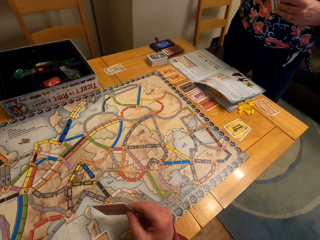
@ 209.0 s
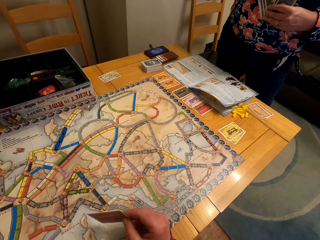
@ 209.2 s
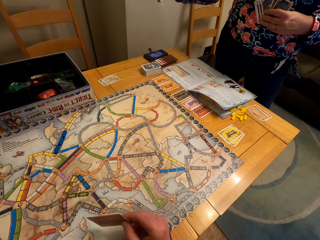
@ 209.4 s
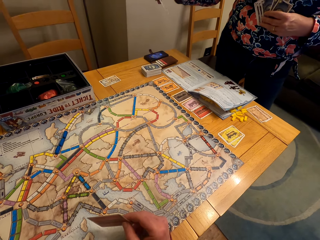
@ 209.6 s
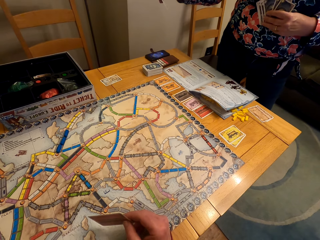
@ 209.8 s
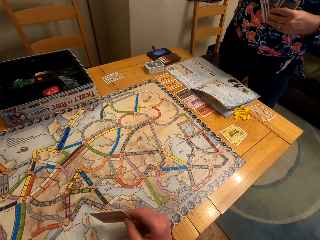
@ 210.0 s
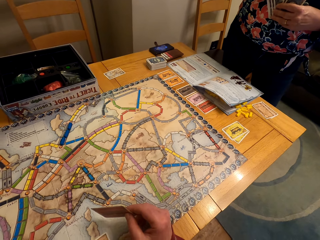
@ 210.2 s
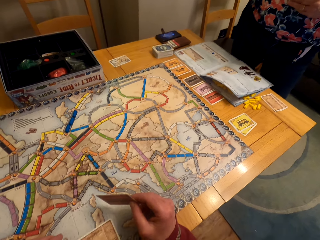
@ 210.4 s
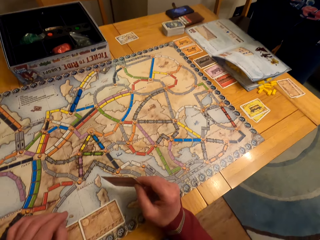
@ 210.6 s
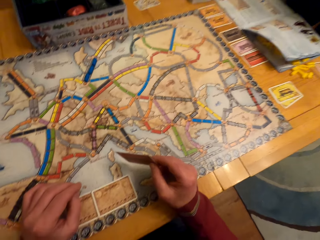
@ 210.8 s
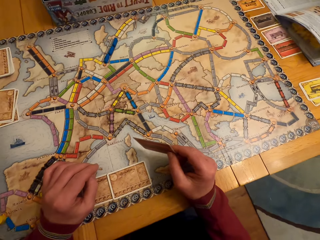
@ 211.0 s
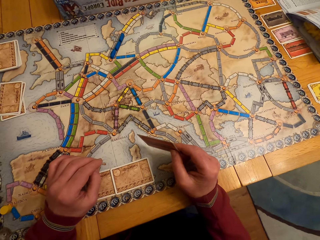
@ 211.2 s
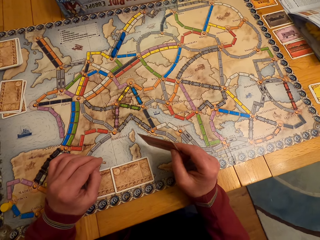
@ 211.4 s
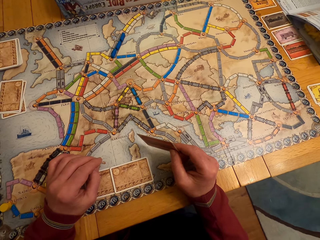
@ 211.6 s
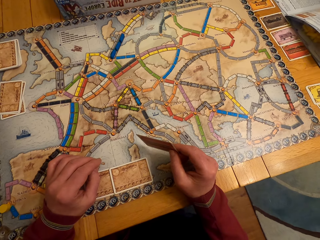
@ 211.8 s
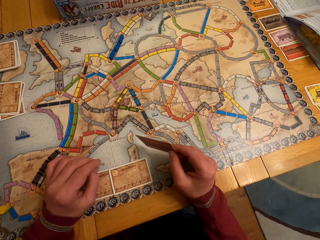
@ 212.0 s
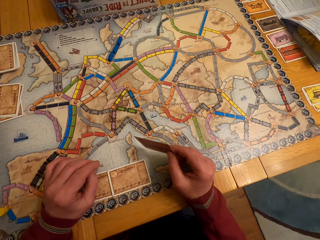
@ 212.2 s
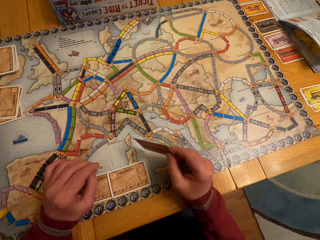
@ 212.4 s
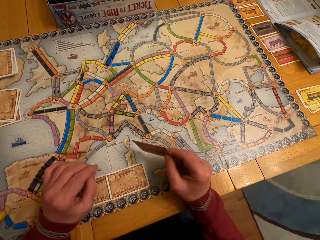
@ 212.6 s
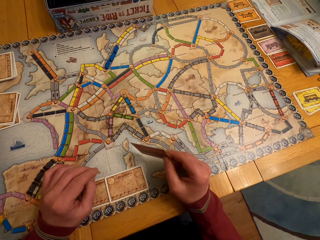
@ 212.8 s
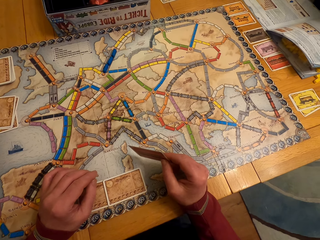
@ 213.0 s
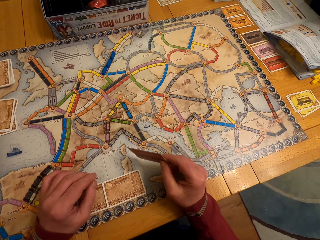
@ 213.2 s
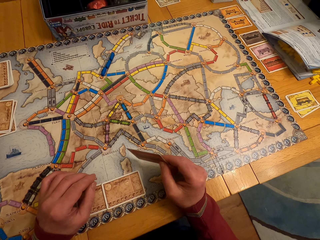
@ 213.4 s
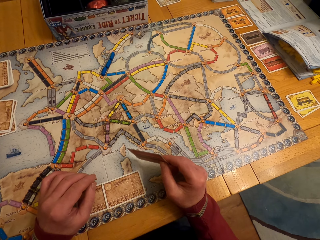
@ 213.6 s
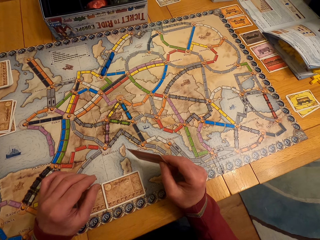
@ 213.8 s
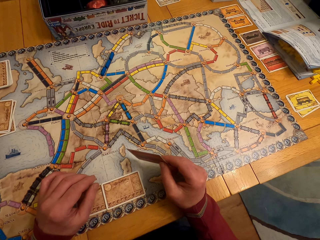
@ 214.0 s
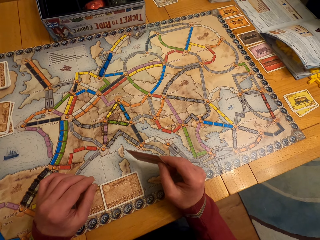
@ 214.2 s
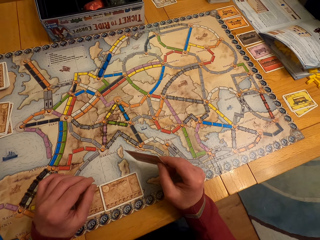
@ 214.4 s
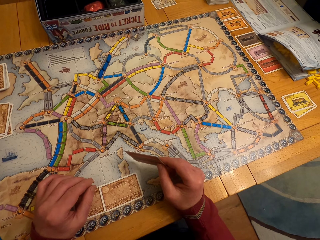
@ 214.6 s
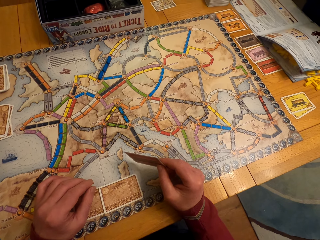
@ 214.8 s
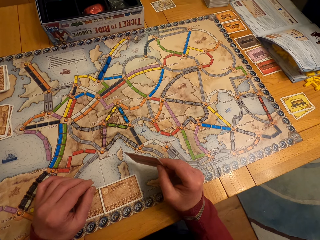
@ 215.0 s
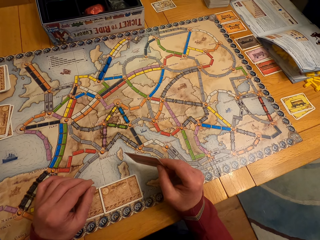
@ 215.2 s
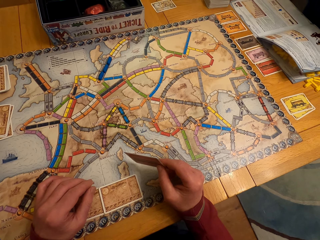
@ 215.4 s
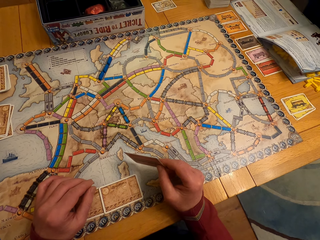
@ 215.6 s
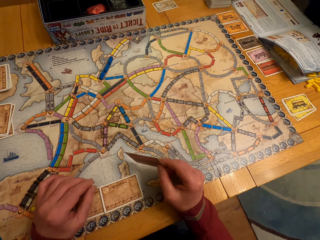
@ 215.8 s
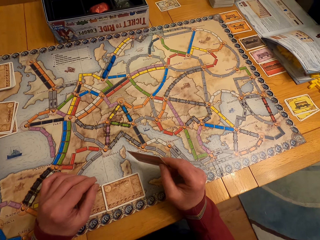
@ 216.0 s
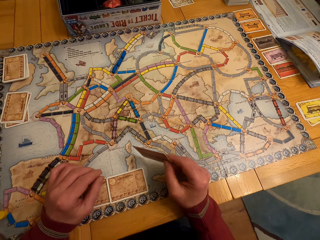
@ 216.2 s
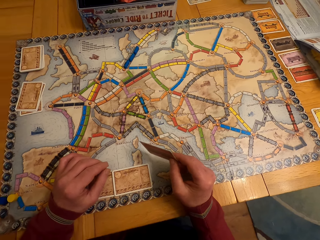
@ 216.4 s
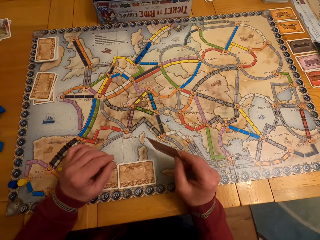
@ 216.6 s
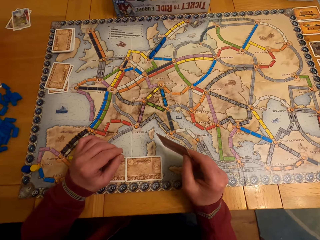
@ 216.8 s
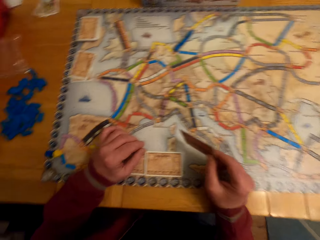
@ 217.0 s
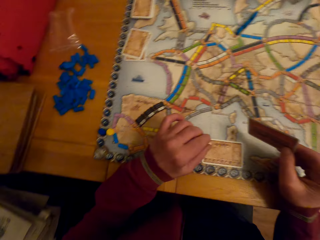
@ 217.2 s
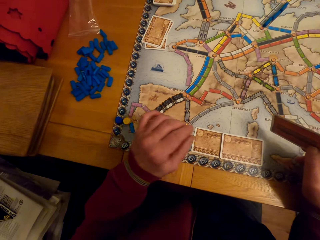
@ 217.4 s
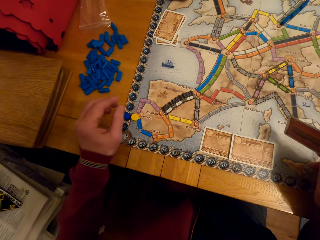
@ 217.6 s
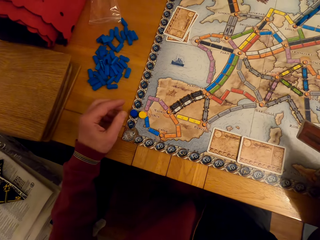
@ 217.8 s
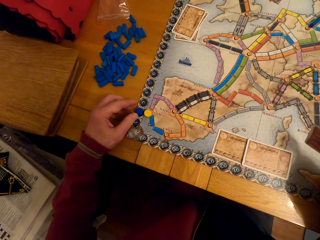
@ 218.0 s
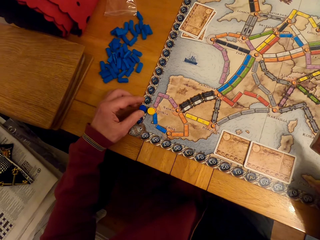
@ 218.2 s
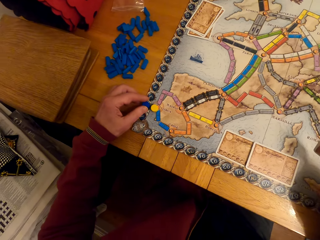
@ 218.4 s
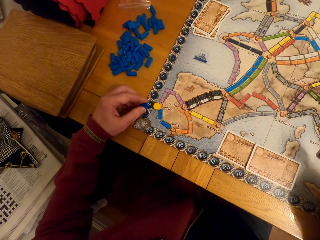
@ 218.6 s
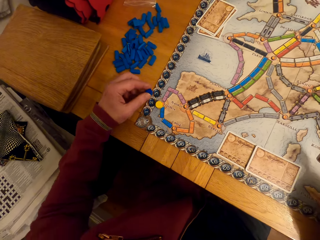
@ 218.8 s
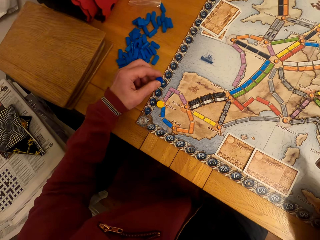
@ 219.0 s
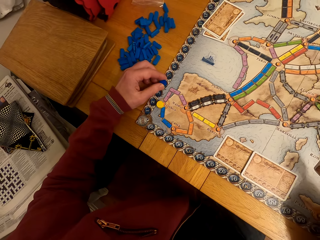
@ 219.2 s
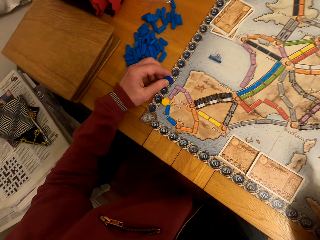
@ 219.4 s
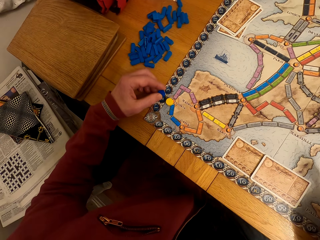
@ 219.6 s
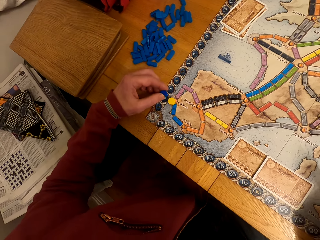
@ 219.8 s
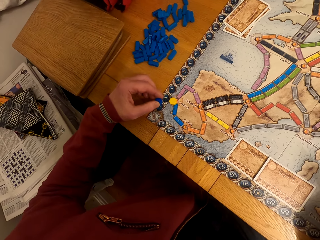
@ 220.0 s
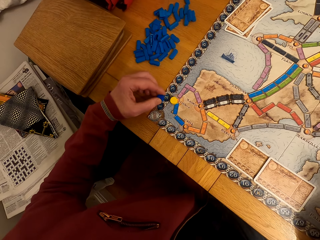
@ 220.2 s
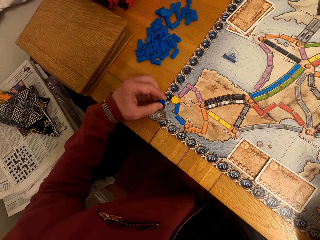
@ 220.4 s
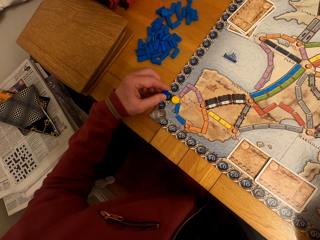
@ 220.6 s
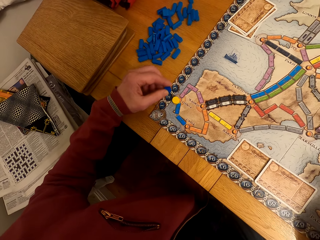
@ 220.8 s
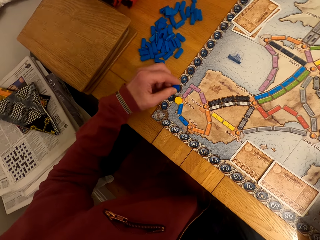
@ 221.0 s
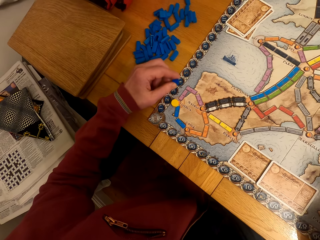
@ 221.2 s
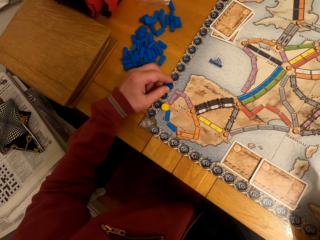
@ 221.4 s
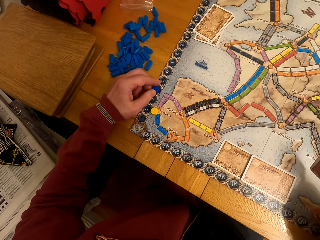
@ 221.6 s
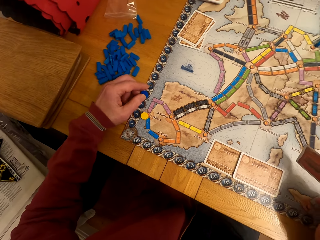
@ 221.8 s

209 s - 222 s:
The camera wearer stares at a lady. A man picks up the model piece. The man puts the model piece on the paper. The camera wearer moves the board game chips on the table.

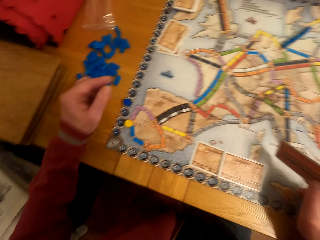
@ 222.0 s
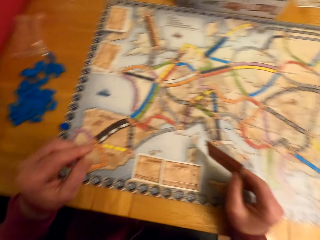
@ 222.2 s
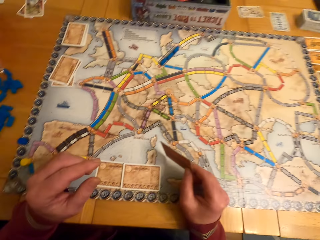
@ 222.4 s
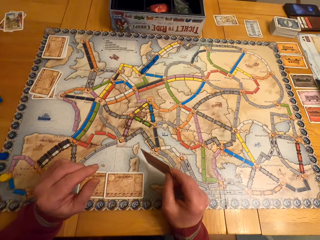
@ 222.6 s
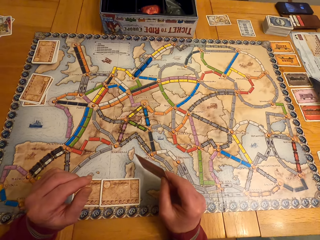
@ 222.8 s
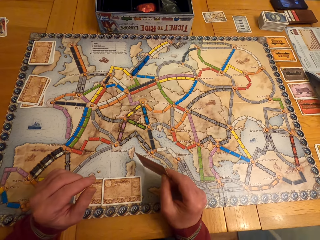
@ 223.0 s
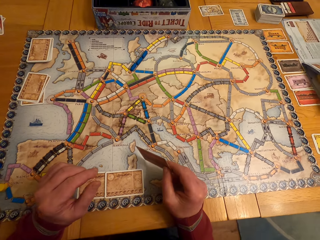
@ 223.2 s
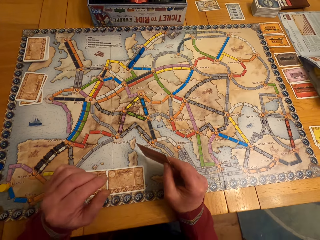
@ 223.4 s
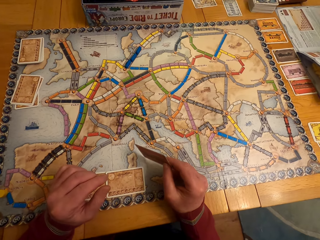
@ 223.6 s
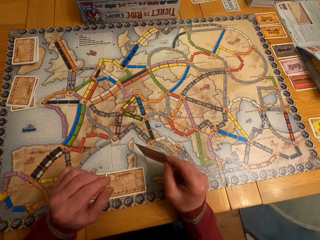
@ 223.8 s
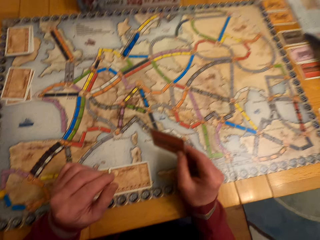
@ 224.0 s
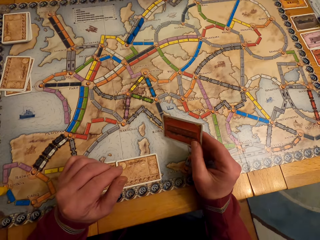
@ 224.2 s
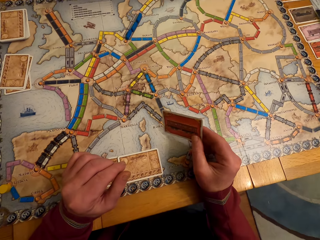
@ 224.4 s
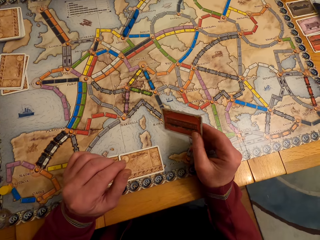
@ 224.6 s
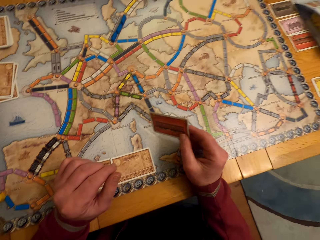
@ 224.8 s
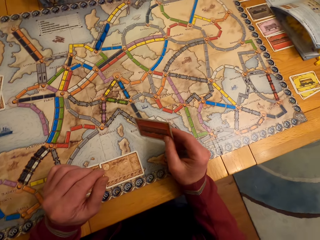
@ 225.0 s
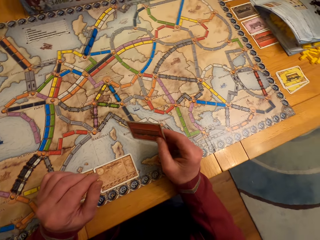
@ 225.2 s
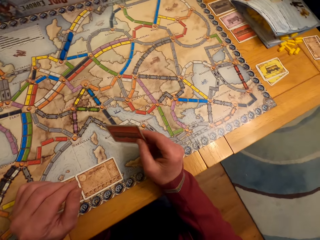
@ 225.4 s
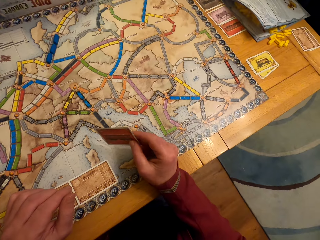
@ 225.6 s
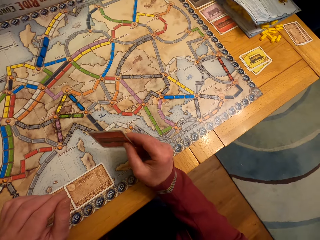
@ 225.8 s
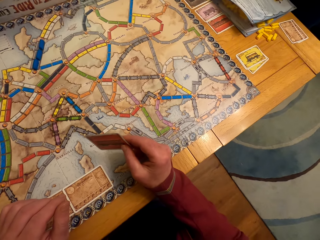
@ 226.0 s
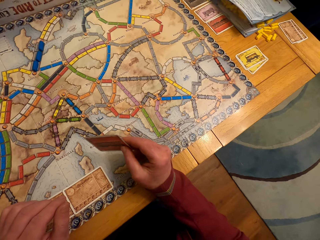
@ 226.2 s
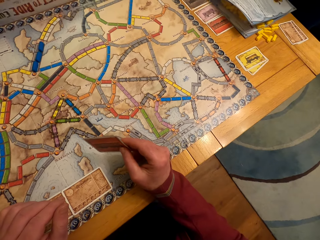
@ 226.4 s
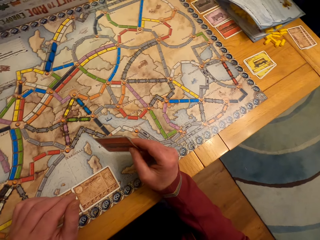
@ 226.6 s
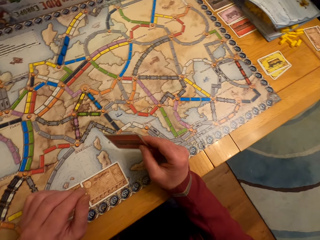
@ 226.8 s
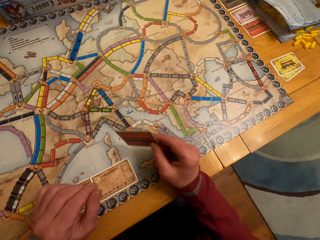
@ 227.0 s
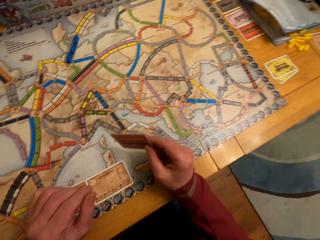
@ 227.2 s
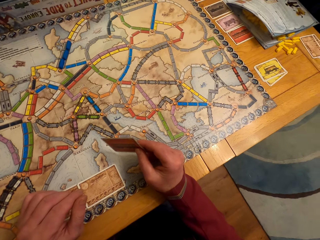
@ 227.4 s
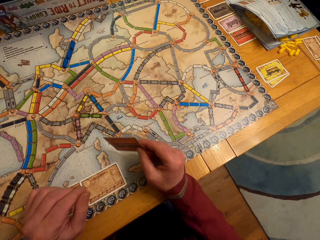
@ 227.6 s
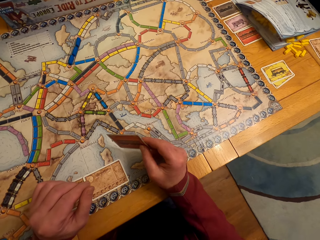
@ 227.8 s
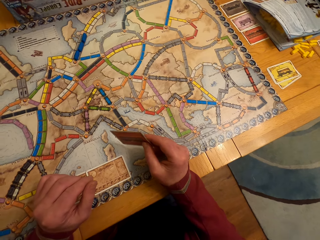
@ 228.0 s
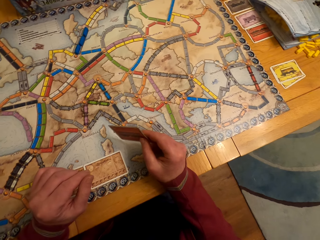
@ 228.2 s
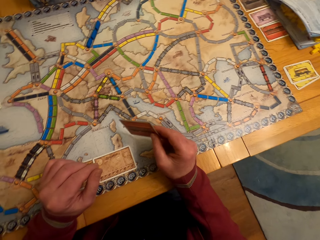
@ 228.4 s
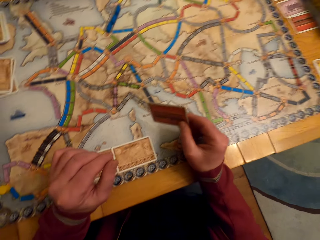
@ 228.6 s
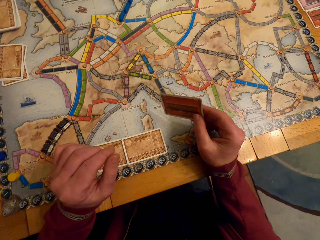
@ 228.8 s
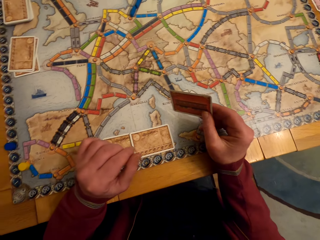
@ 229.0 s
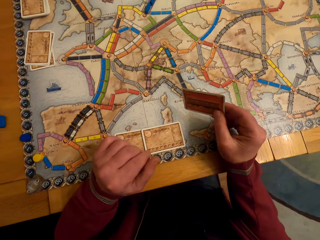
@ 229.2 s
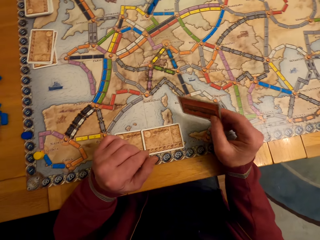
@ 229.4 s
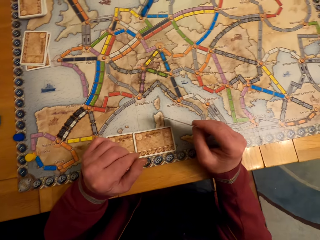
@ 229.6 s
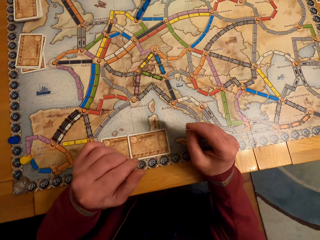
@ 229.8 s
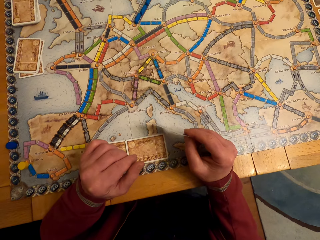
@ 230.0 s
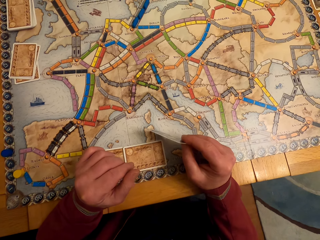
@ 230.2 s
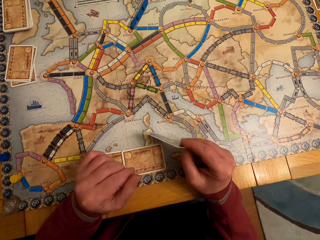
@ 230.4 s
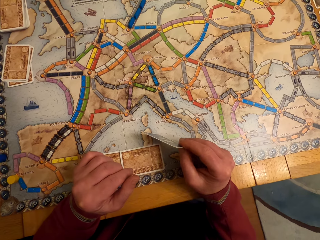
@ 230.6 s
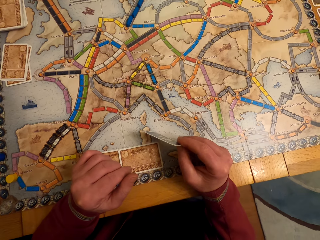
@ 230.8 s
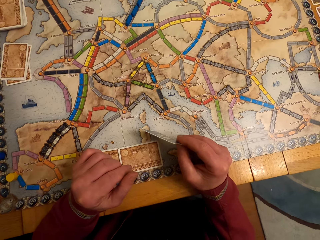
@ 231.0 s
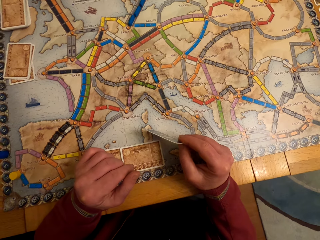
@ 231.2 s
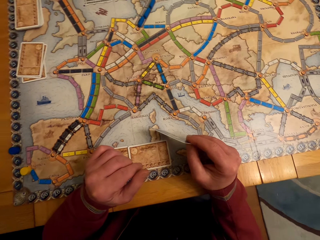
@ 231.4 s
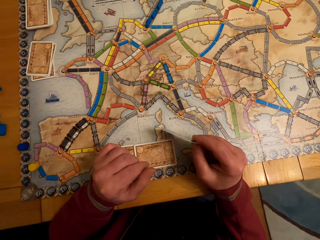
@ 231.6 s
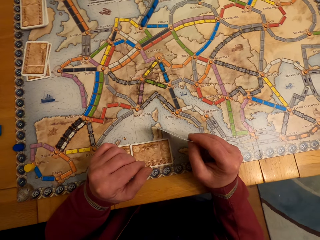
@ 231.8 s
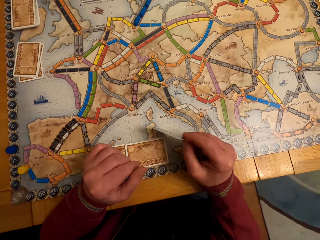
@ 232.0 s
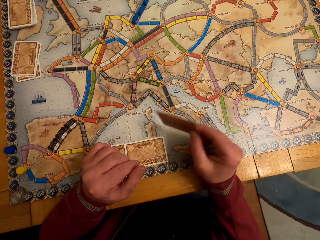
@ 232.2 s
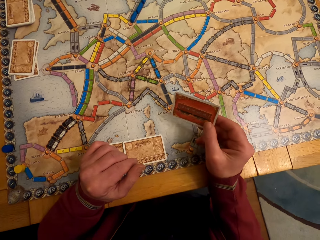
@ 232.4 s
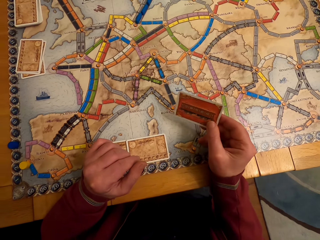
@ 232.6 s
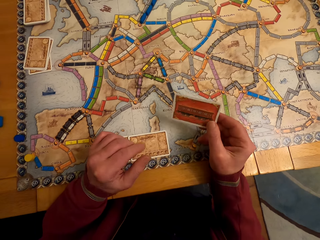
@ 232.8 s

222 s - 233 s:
A man moves the hand. The man looks around. The camera wearer stares at a lady.
